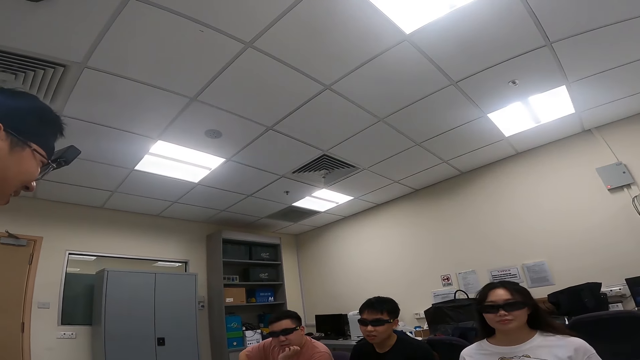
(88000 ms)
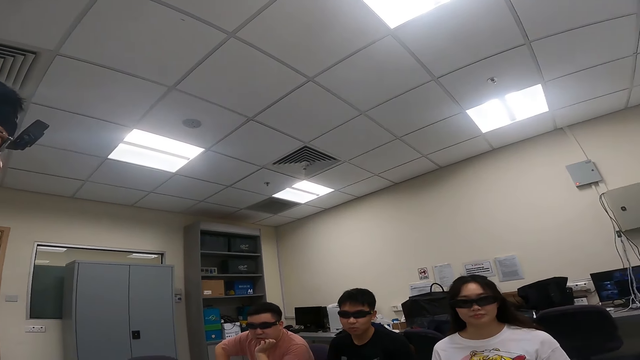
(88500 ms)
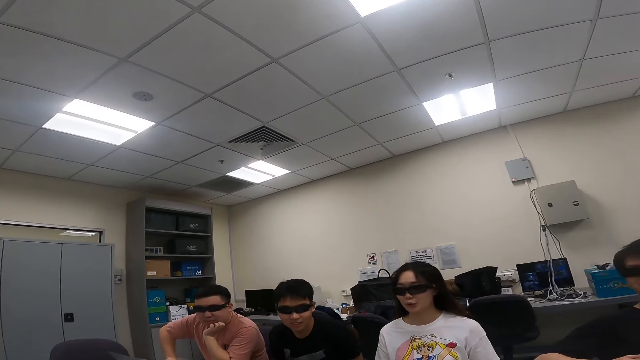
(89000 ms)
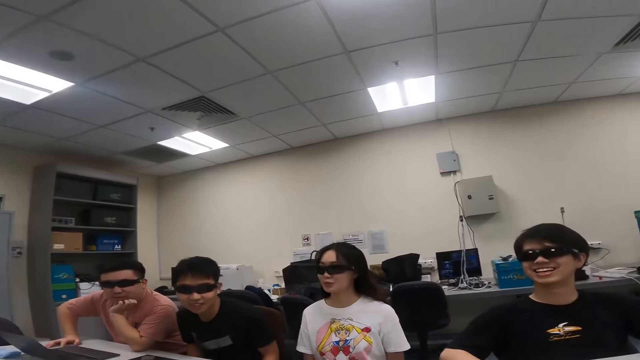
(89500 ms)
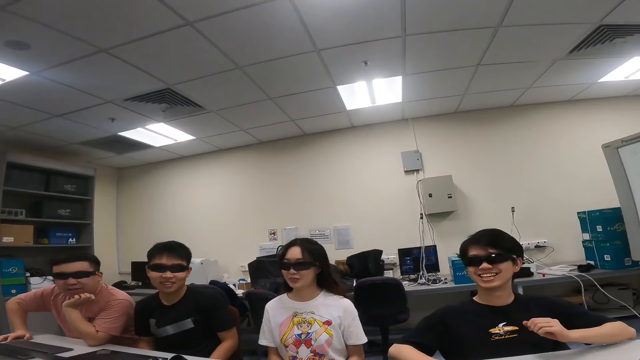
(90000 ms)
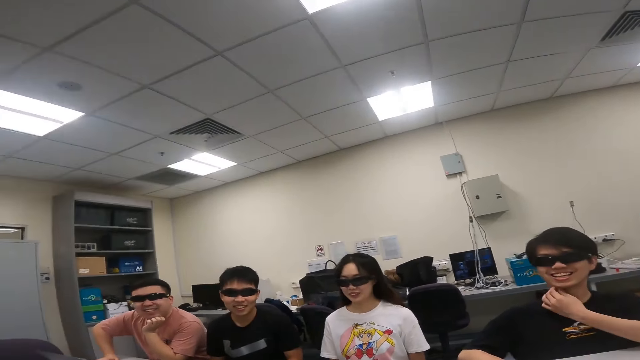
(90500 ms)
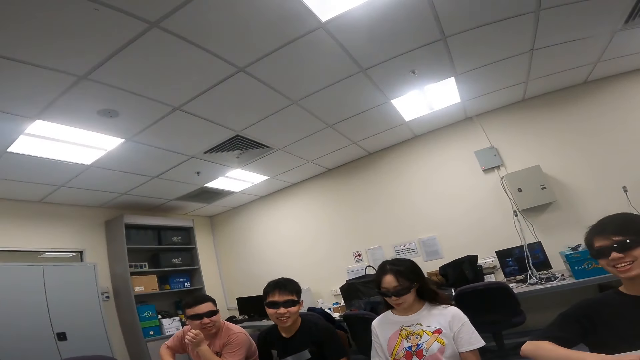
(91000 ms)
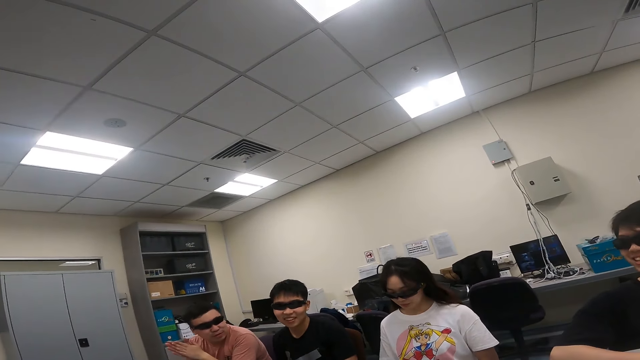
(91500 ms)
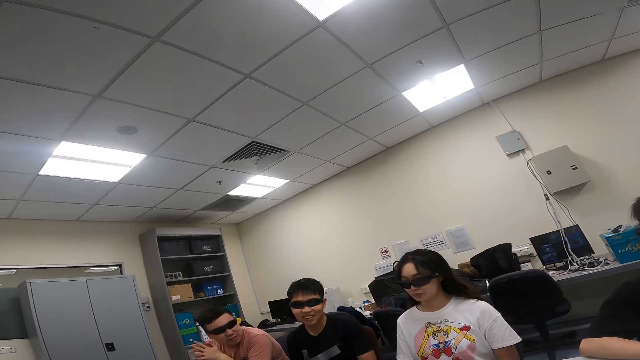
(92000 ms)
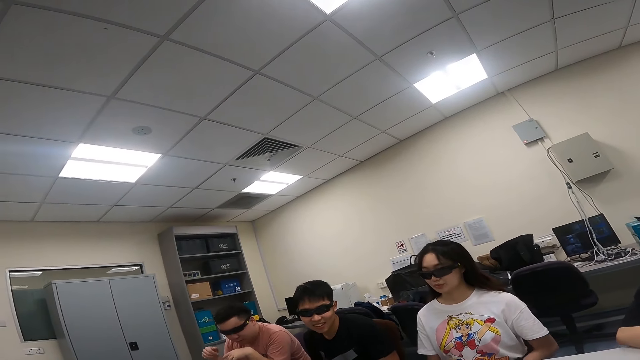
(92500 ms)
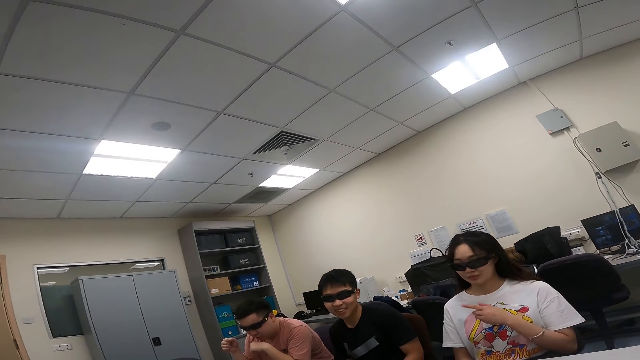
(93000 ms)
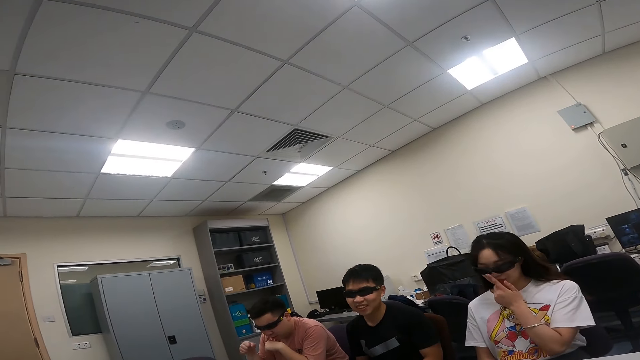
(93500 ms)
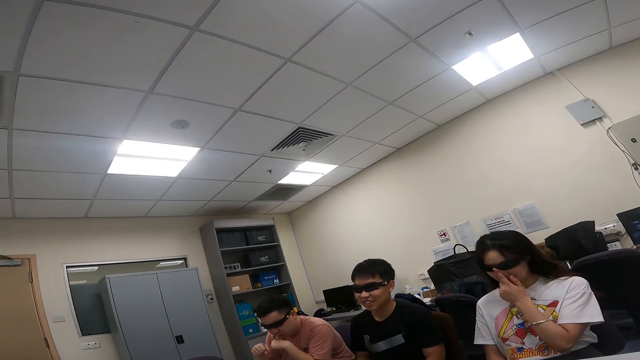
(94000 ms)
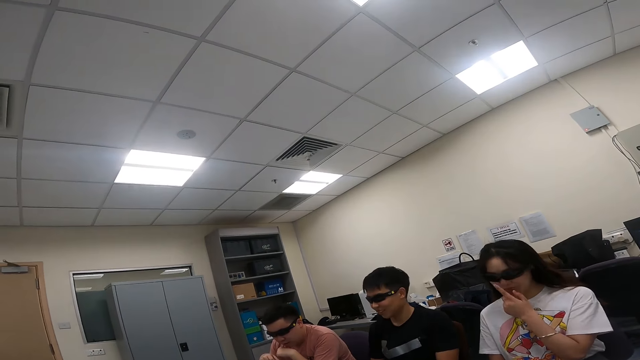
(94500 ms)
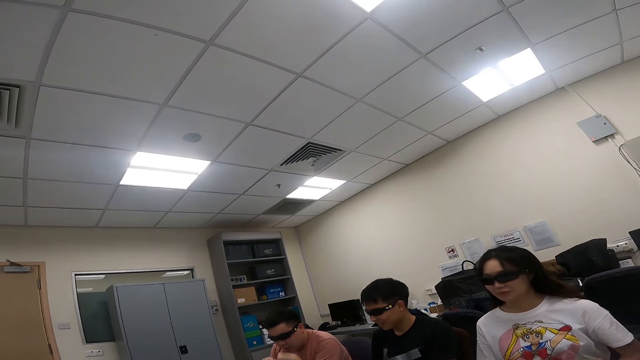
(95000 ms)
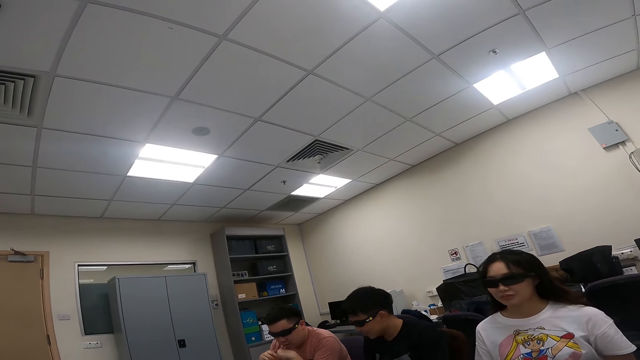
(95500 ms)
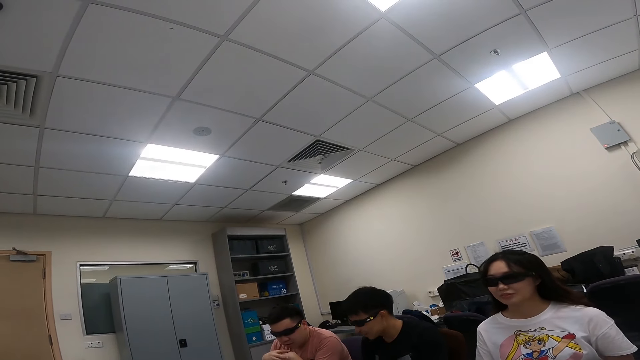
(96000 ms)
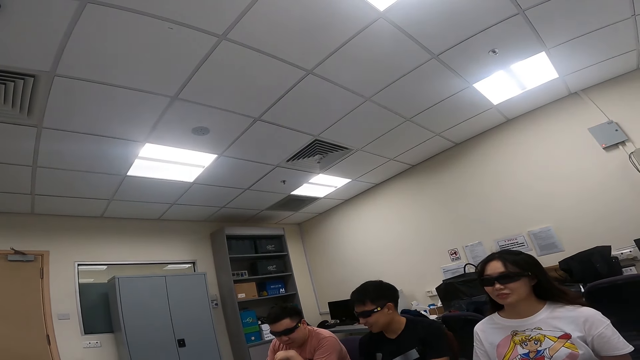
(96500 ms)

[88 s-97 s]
Someone is laughing. A man dialogs with another man.

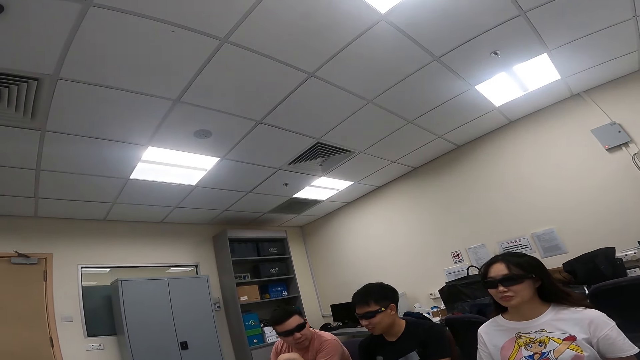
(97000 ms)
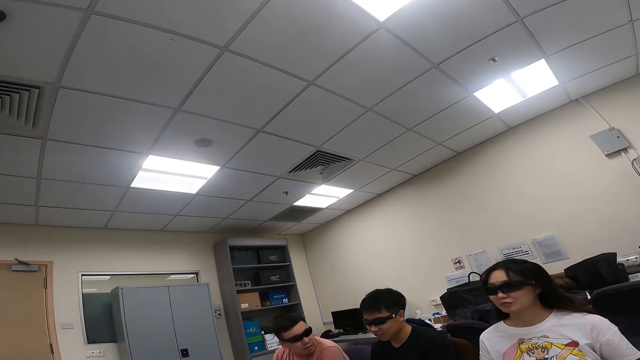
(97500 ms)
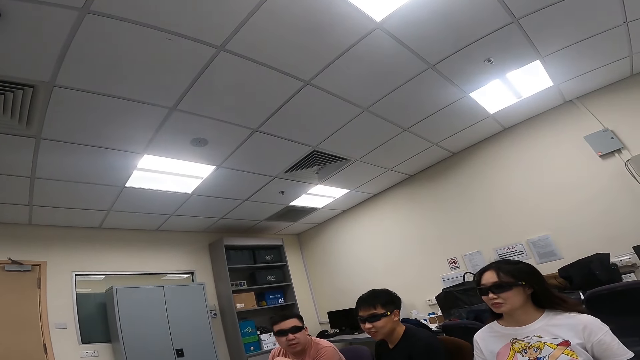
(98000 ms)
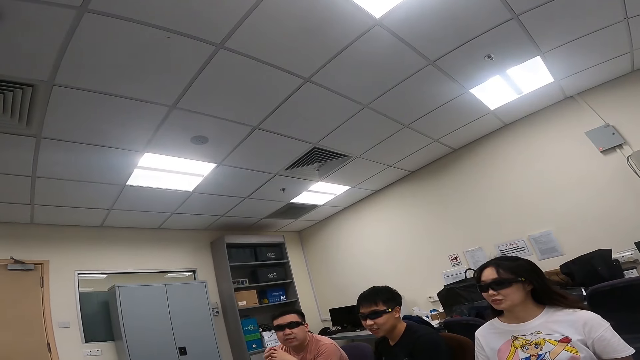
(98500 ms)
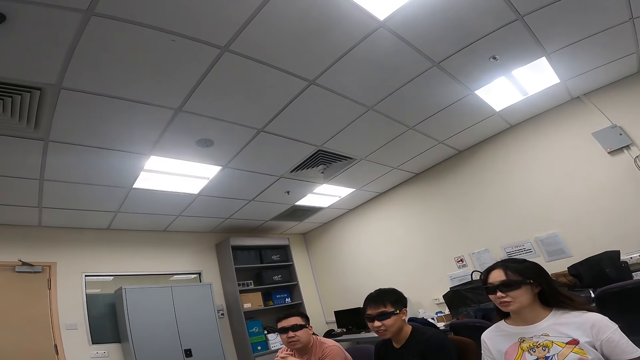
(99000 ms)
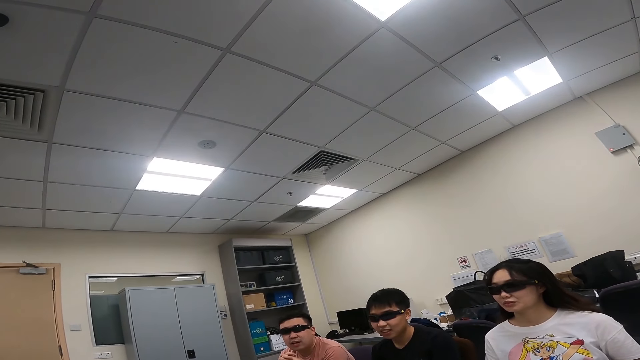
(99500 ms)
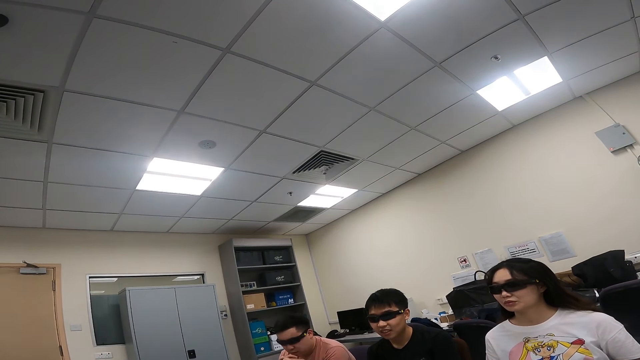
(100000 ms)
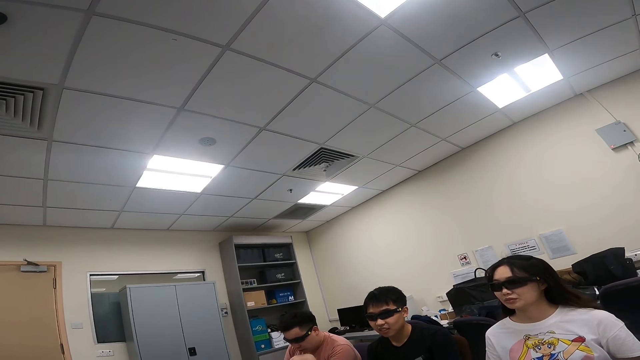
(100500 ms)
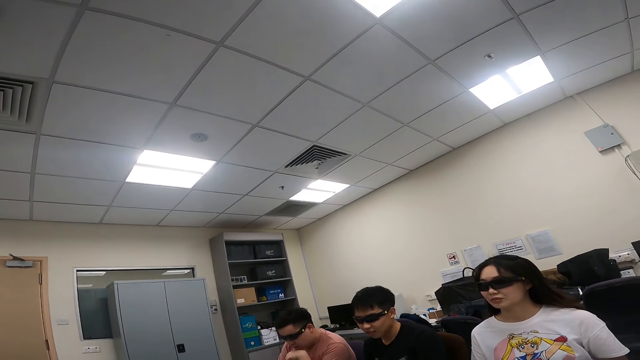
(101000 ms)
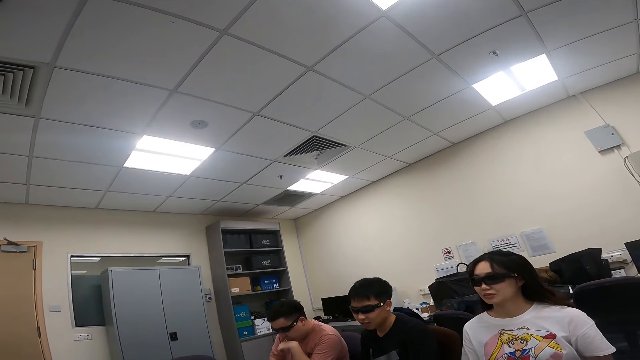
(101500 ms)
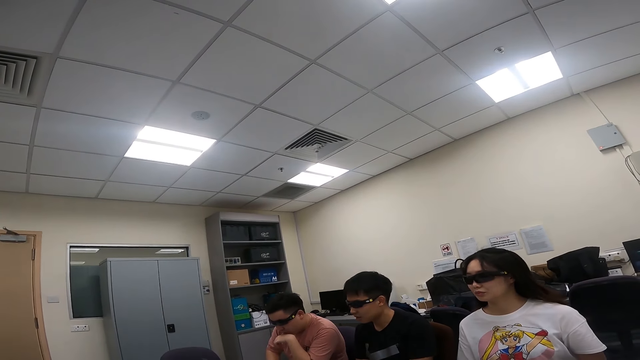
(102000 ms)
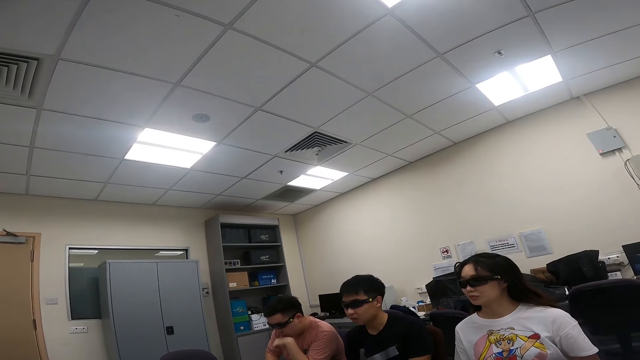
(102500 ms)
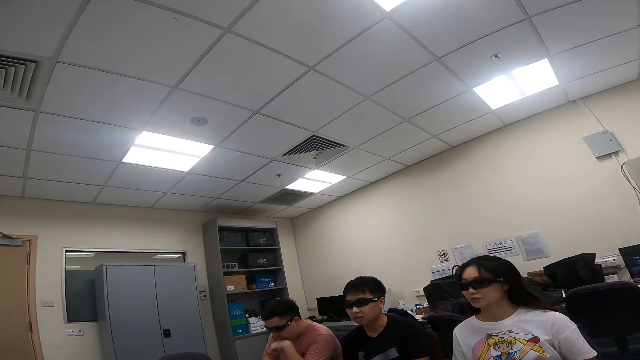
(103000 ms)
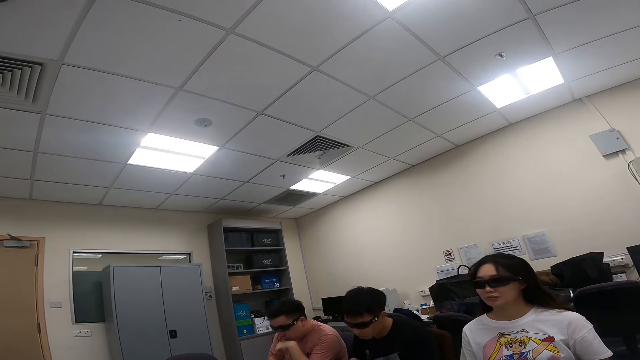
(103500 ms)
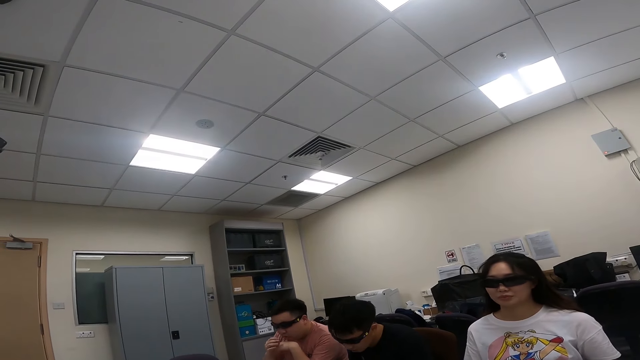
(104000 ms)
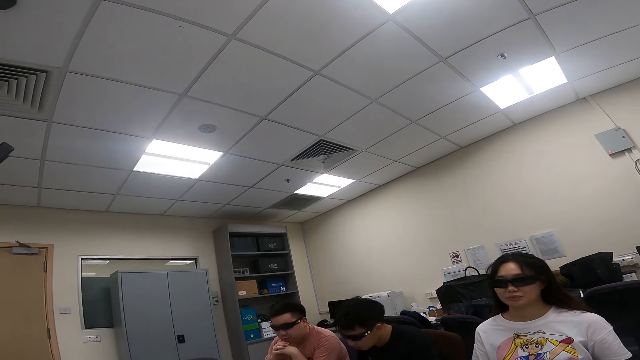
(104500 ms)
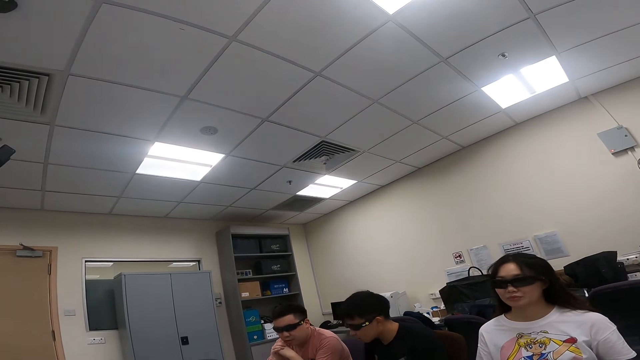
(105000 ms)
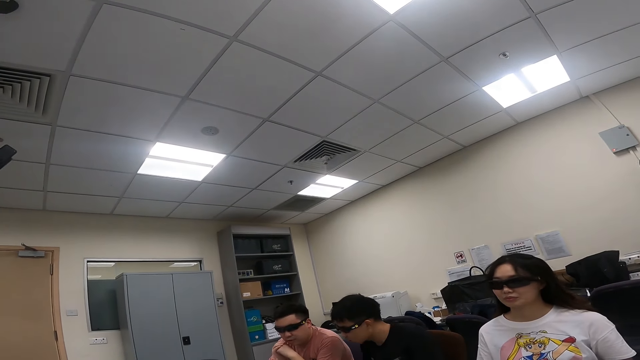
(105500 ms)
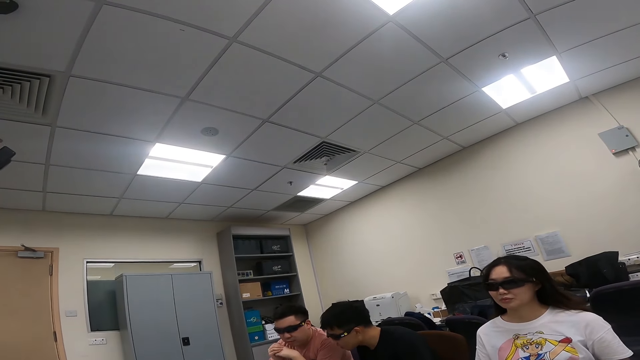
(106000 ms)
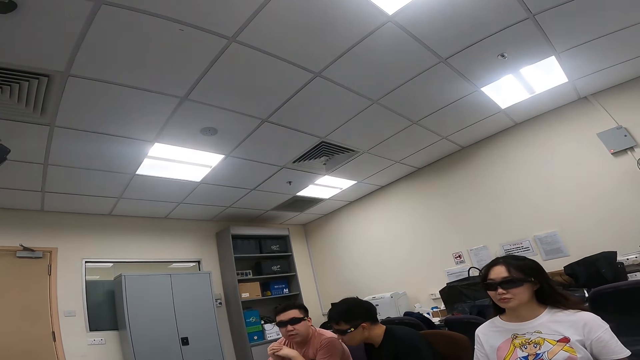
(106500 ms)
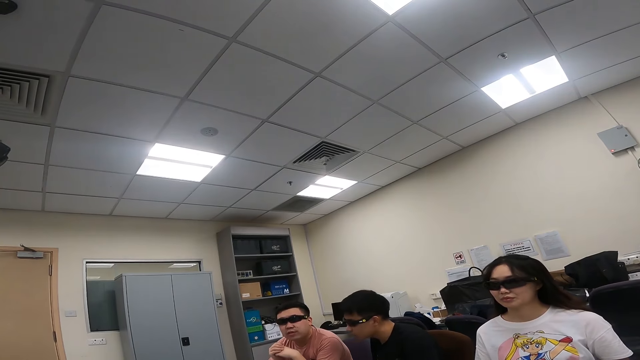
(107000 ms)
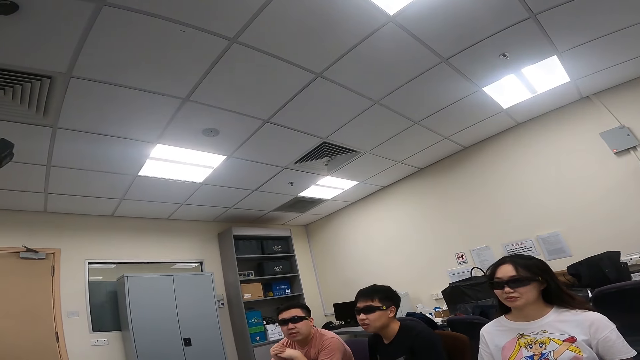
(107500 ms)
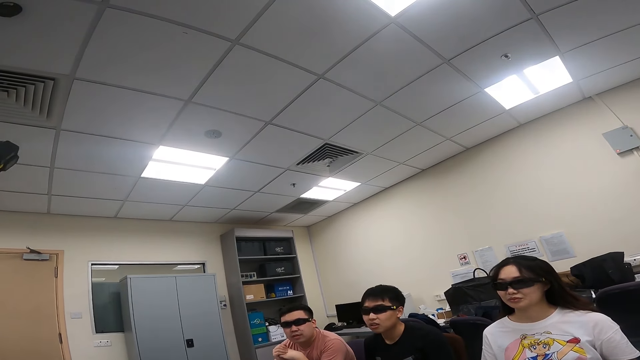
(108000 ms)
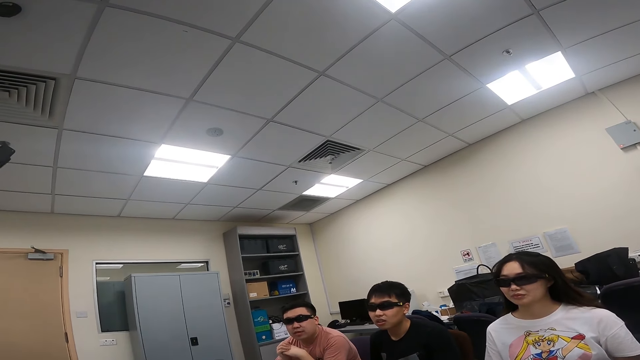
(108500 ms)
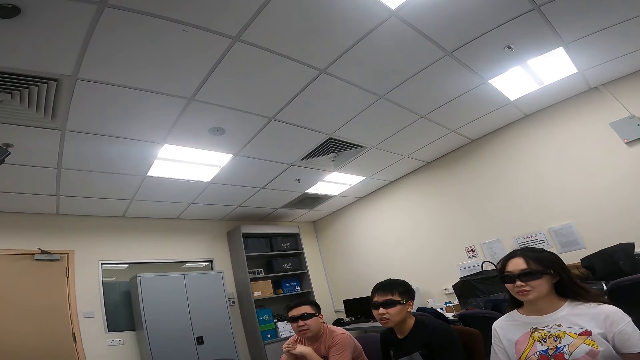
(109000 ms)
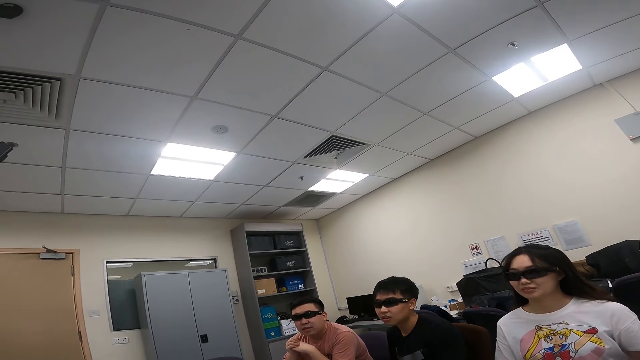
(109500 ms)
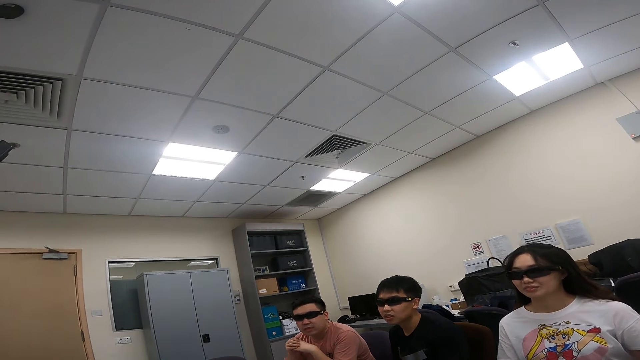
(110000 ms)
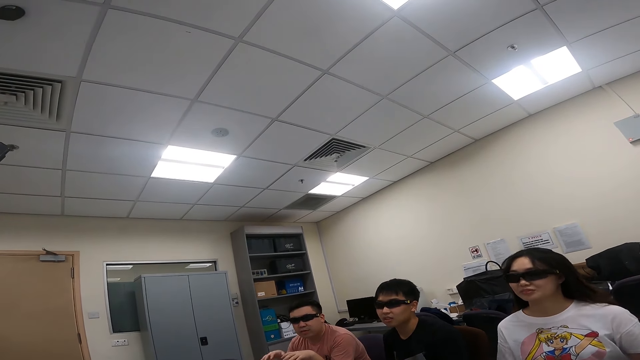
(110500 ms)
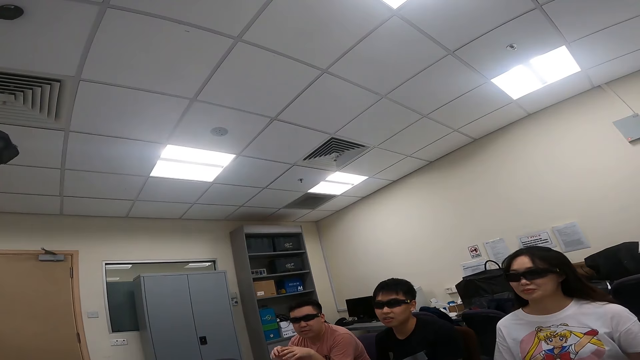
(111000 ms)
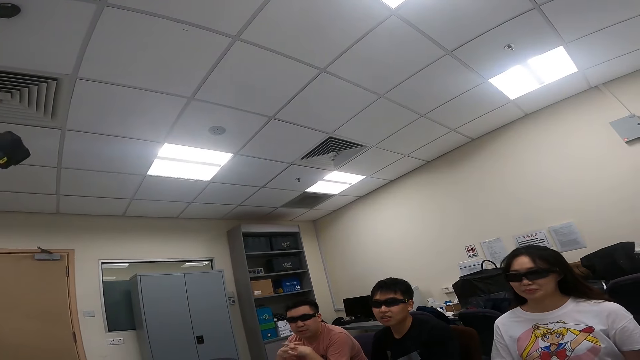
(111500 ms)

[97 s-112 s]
The camera wearer is talking. A person is talking. The camera wearer is talking.
